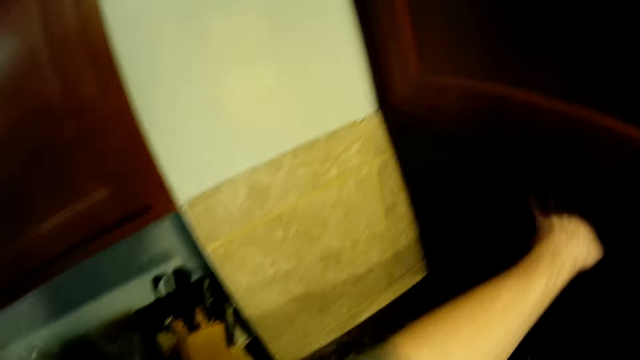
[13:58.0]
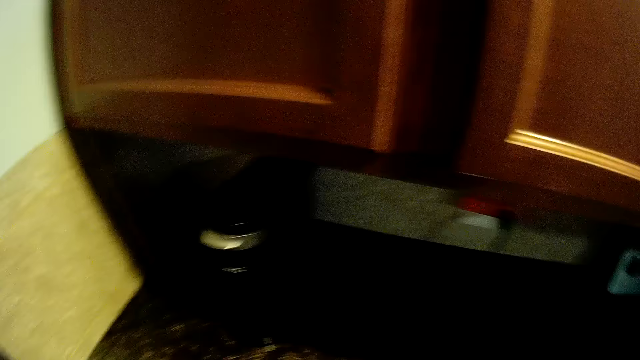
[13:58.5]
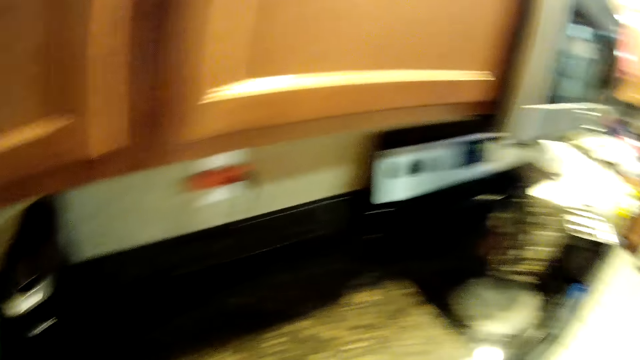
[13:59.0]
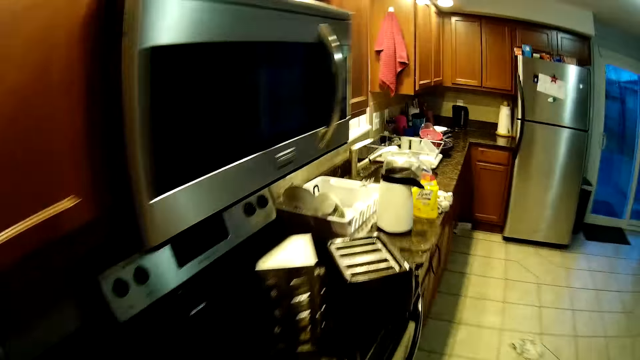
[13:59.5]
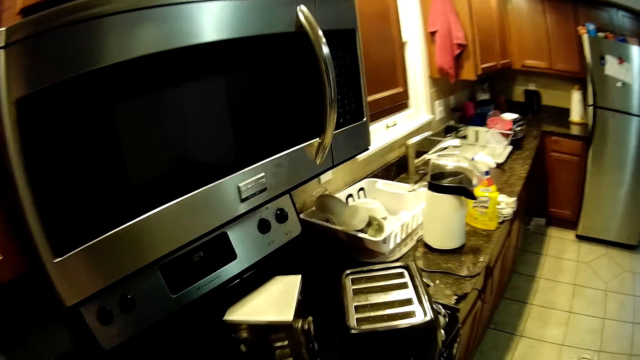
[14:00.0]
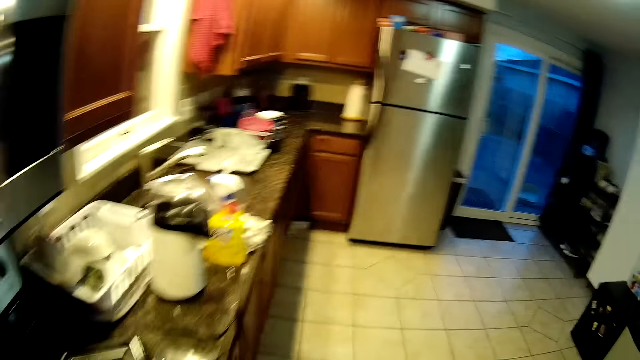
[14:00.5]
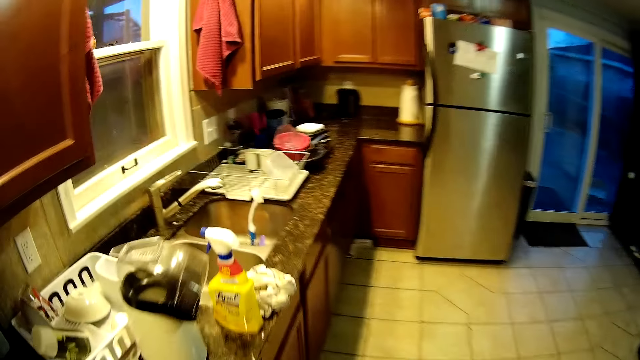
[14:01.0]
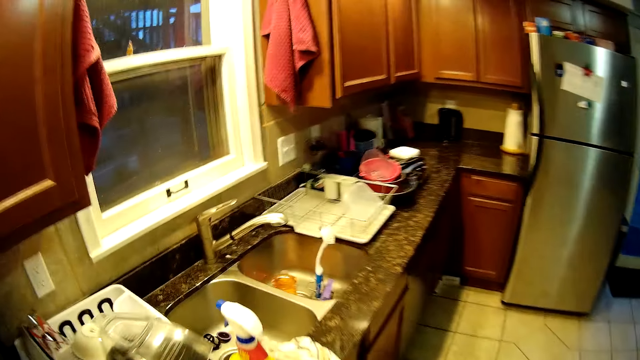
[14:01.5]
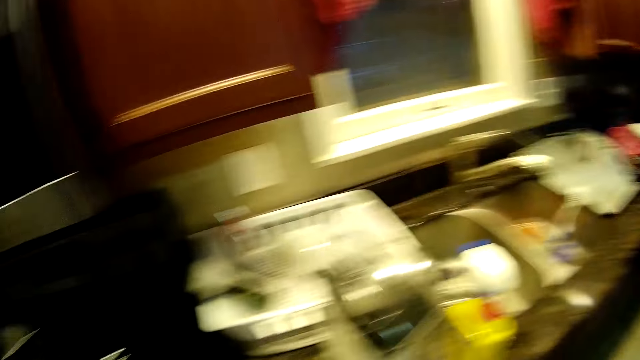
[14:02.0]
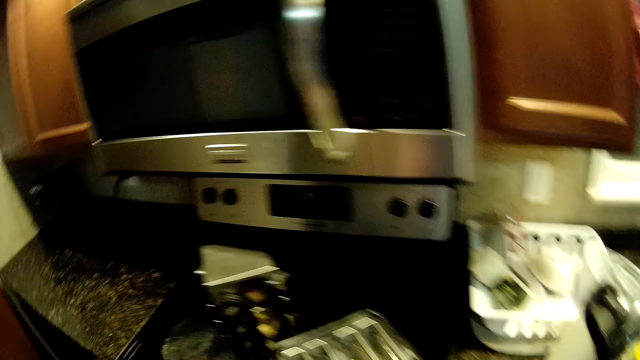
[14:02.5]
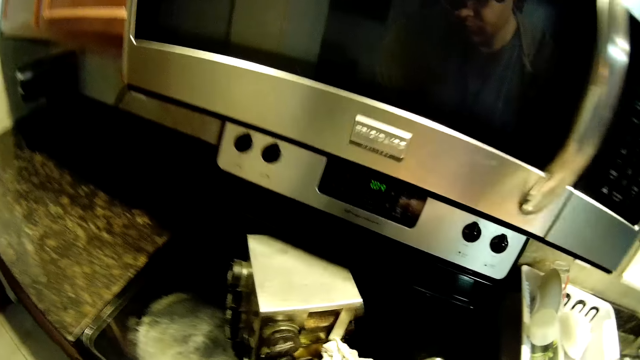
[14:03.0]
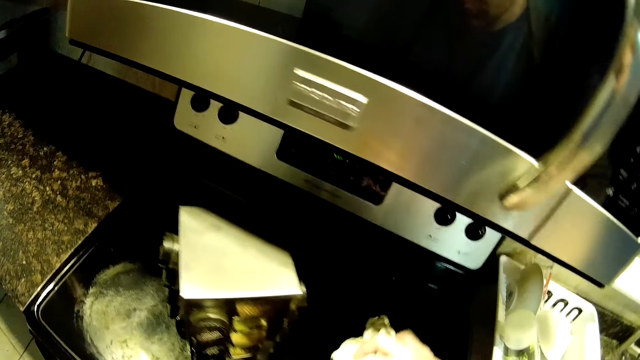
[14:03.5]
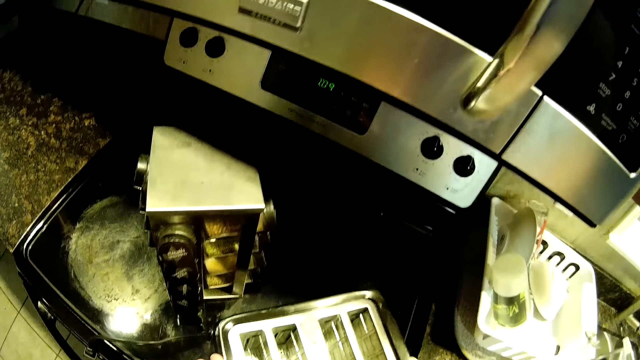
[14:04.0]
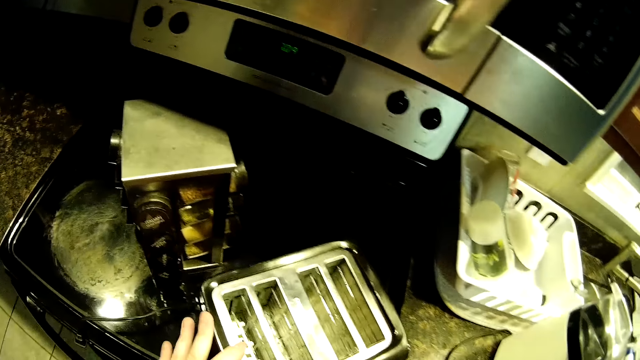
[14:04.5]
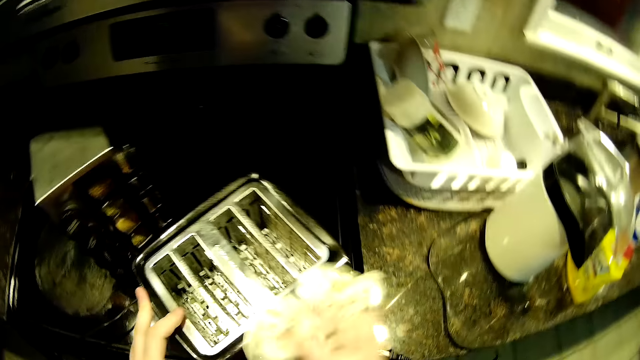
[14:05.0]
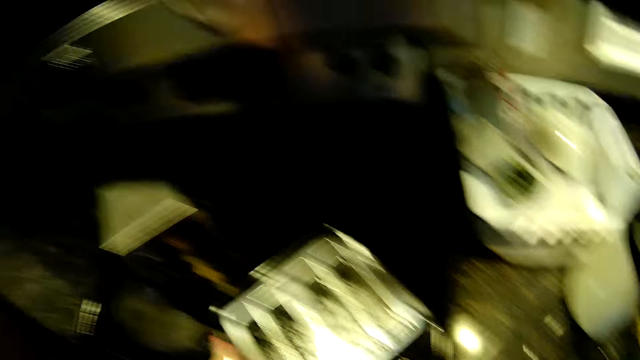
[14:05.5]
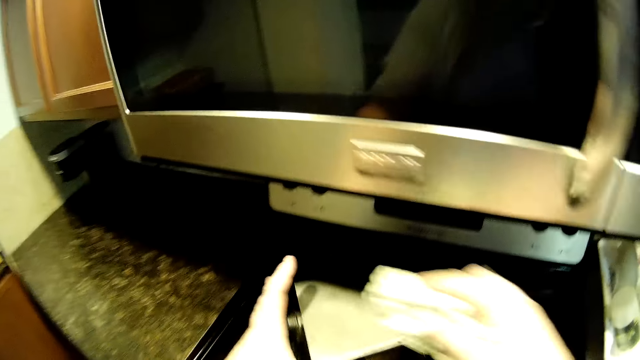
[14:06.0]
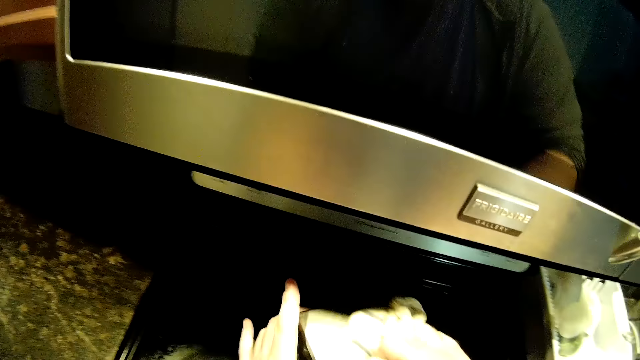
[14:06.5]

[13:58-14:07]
The camera wearer walks in the kitchen. They clean the toaster.

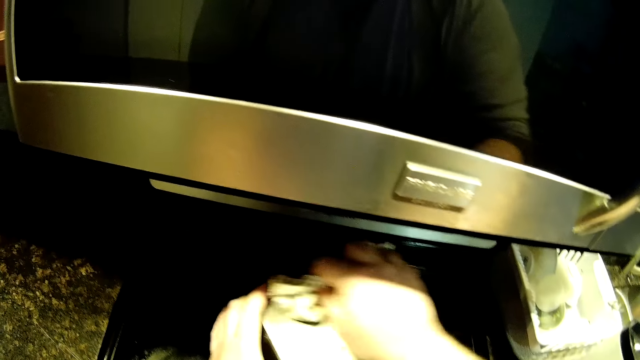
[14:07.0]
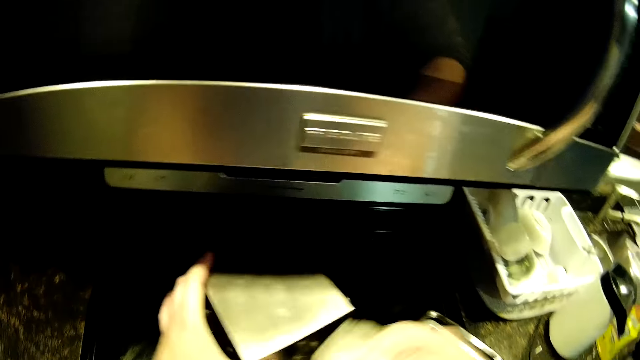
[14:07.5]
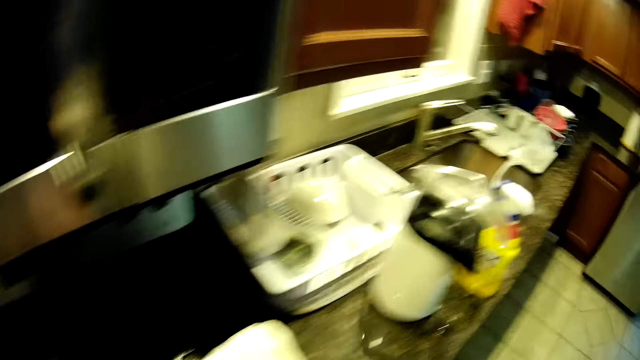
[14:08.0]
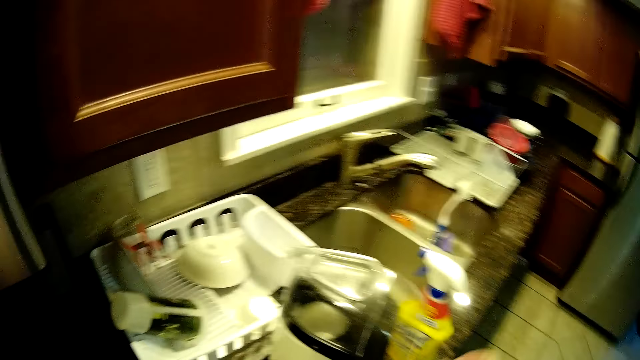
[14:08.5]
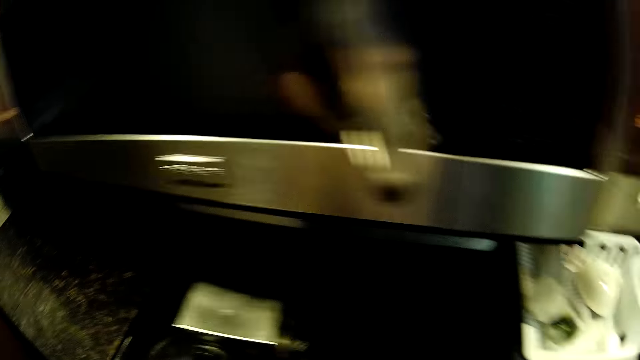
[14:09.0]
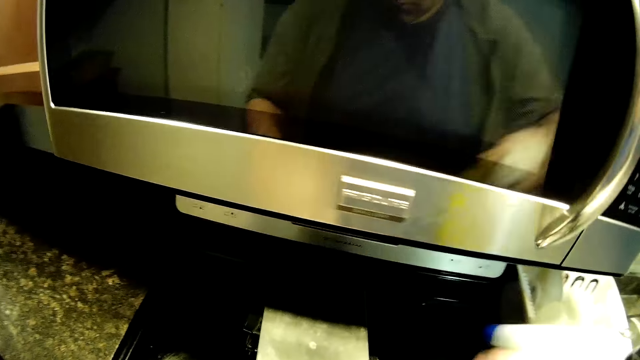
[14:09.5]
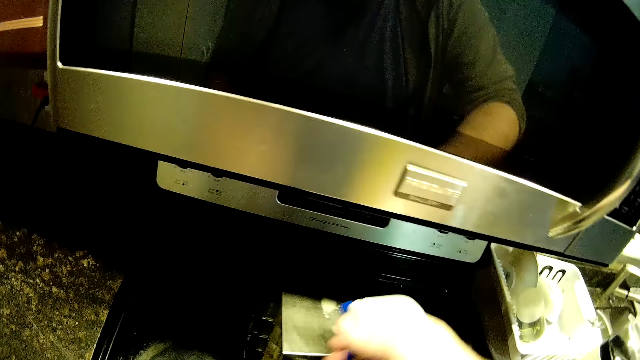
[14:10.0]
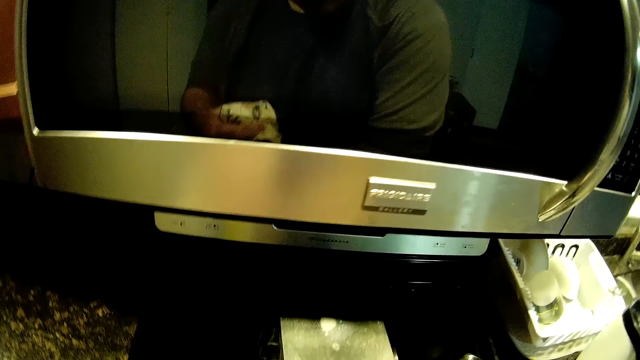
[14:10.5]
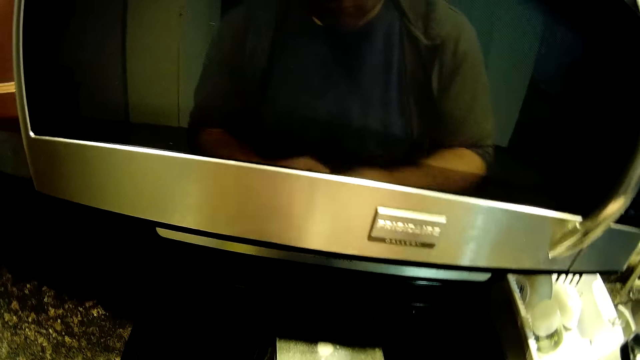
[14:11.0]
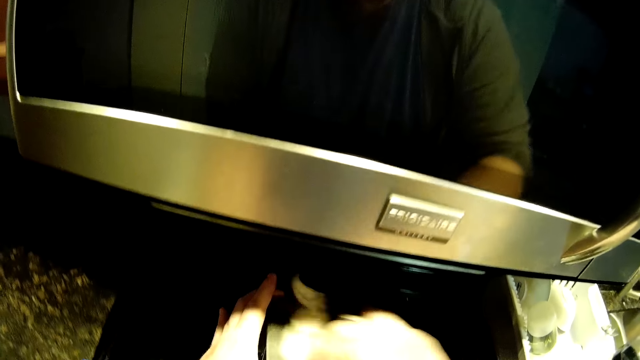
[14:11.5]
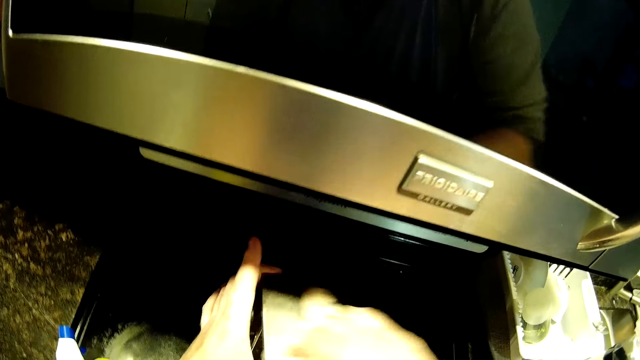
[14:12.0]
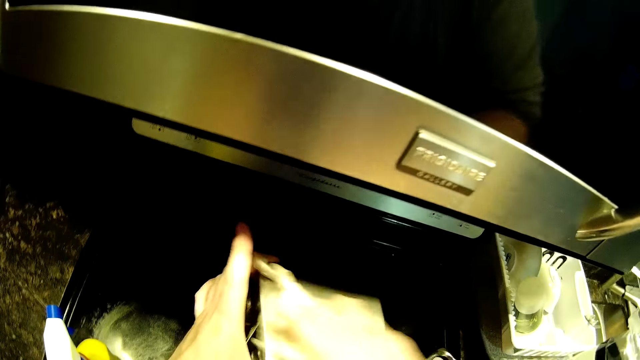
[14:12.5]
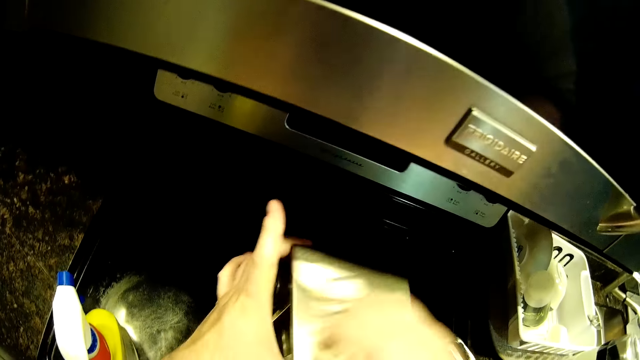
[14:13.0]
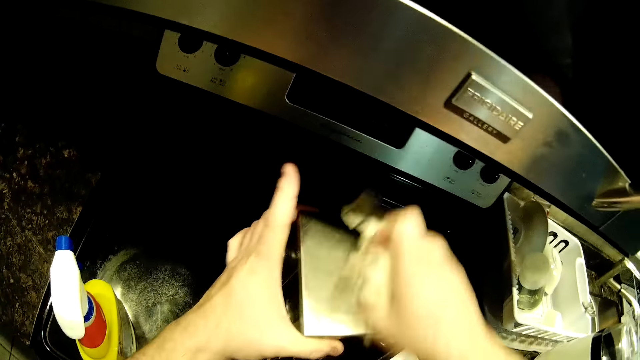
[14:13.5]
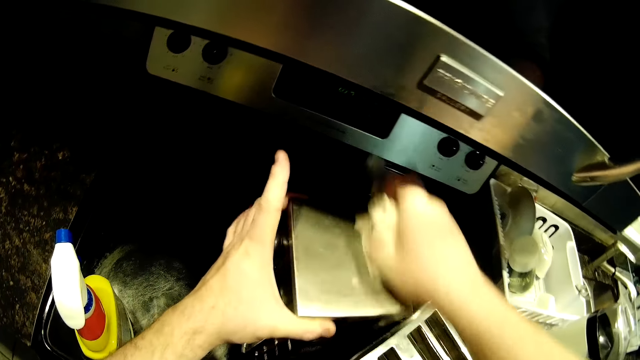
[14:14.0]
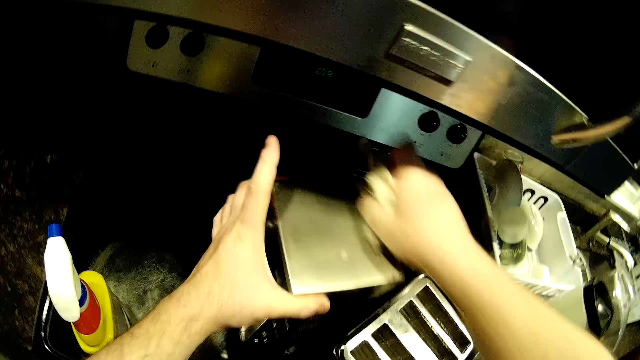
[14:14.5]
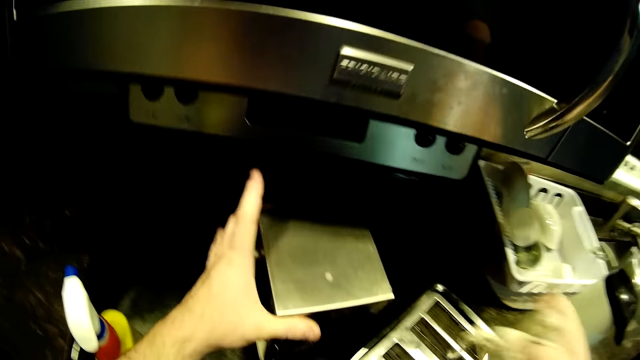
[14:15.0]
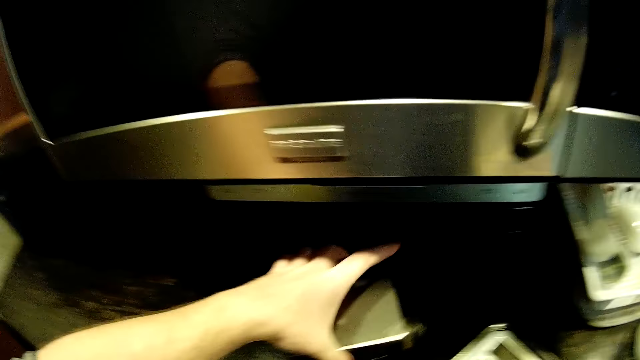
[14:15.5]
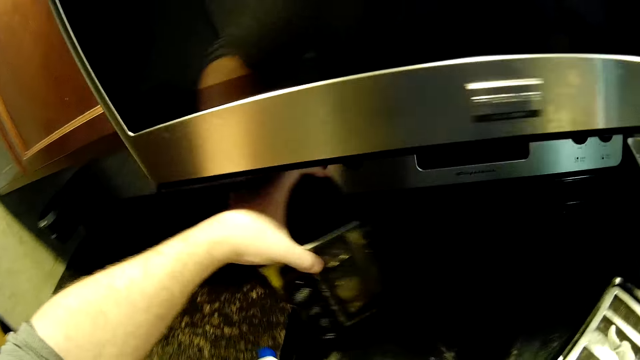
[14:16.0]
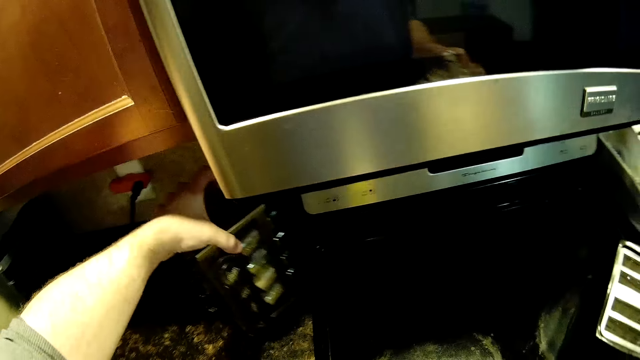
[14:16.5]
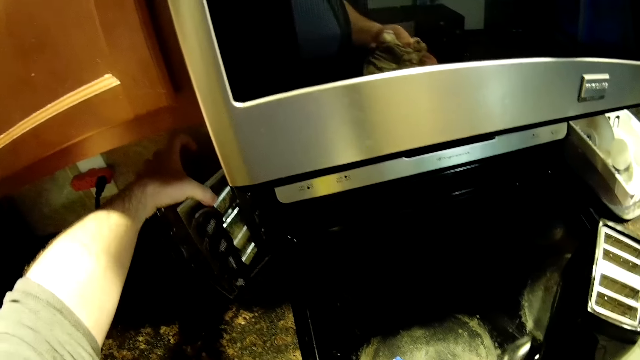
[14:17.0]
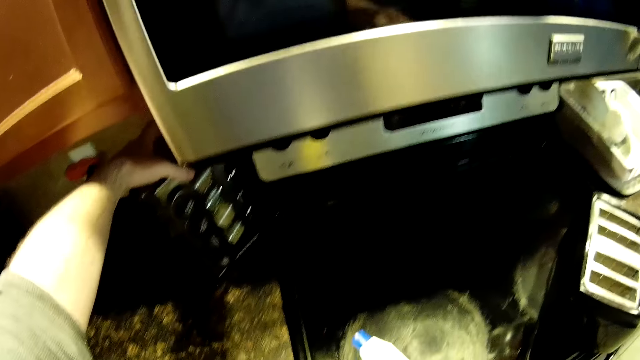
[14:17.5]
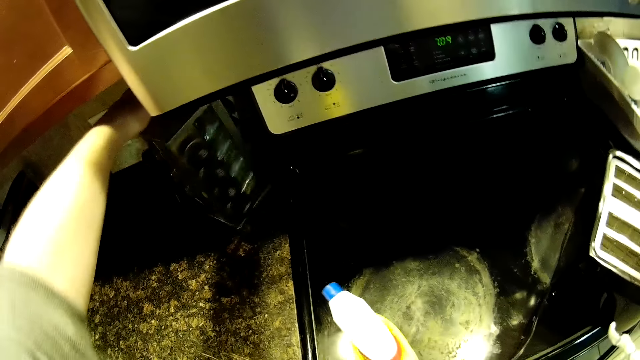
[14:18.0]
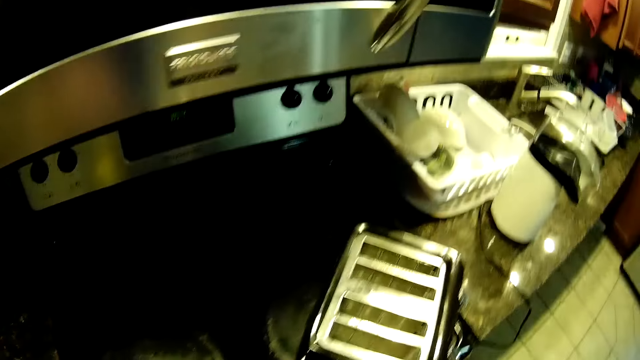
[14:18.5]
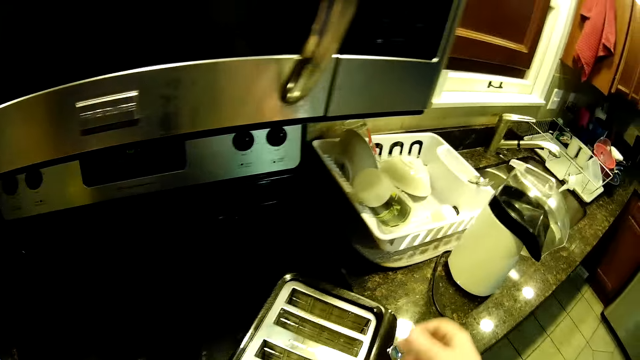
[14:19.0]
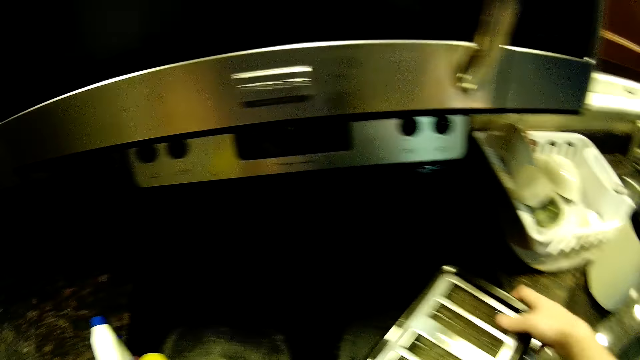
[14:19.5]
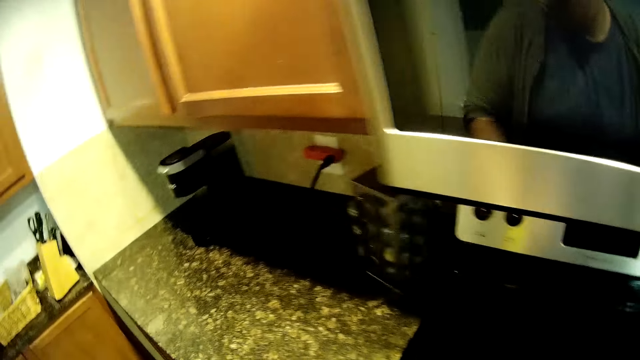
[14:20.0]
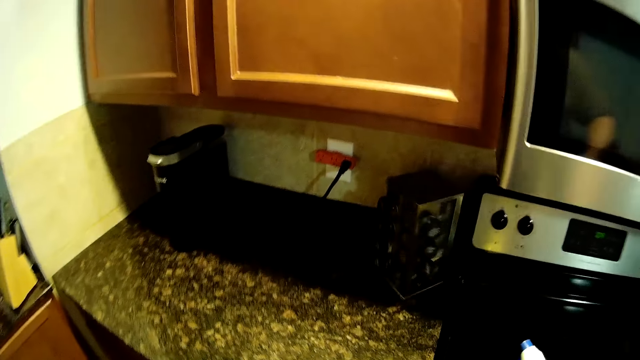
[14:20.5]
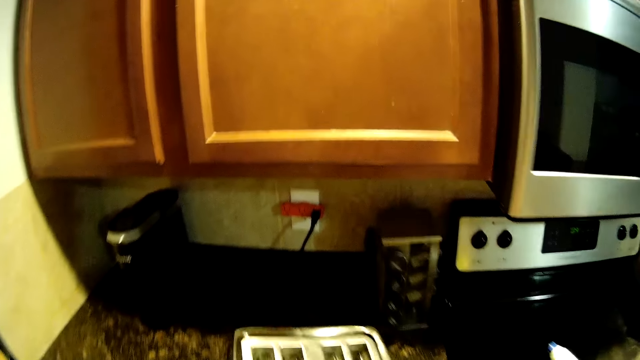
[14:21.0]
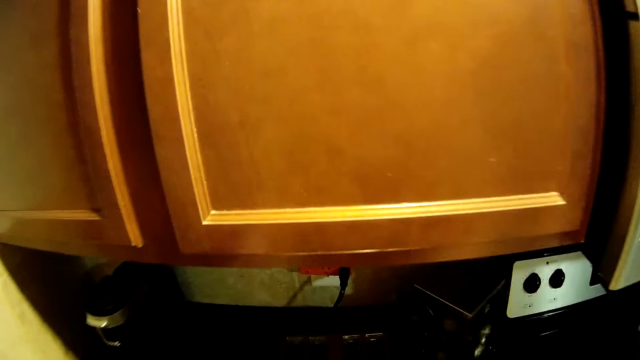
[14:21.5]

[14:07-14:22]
The camera wearer cleans the spice holder. They pick up the cleaning spray. They spray the spice holder. They put the spray down. They clean the spice holder. They move the spice holder. They move the toaster.
